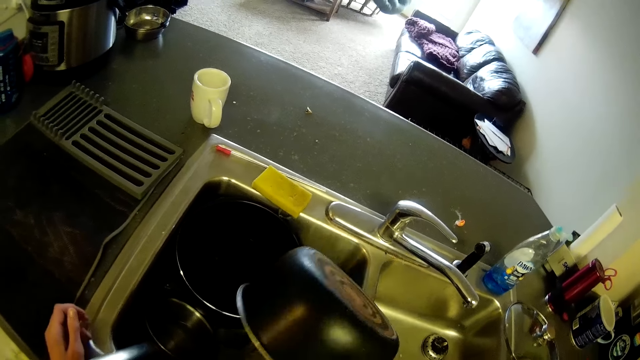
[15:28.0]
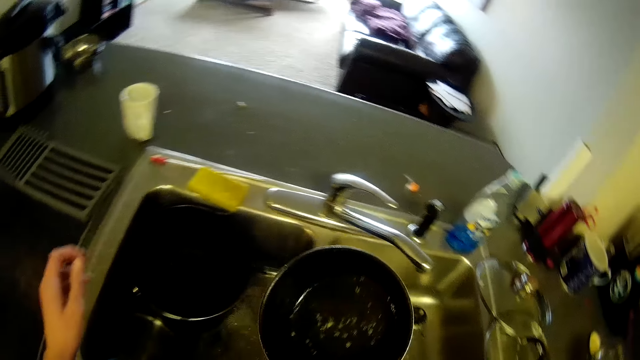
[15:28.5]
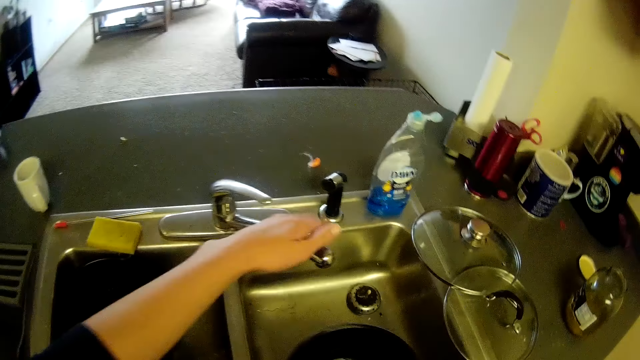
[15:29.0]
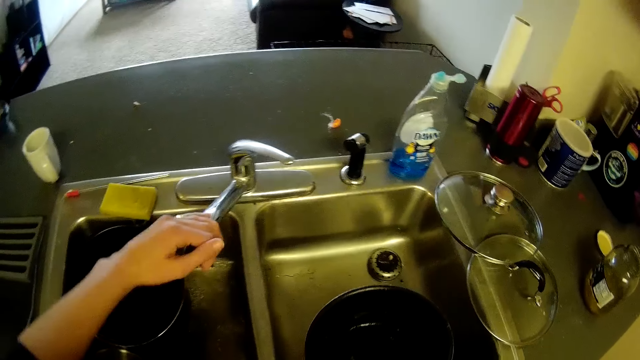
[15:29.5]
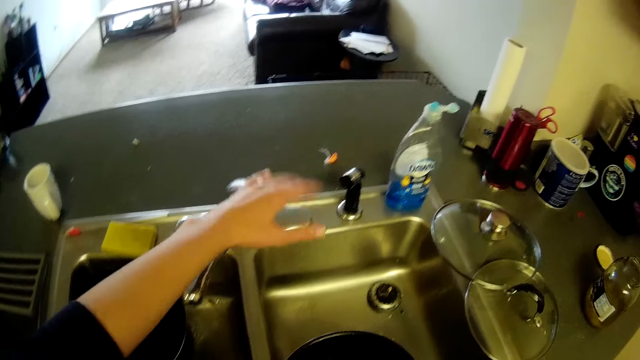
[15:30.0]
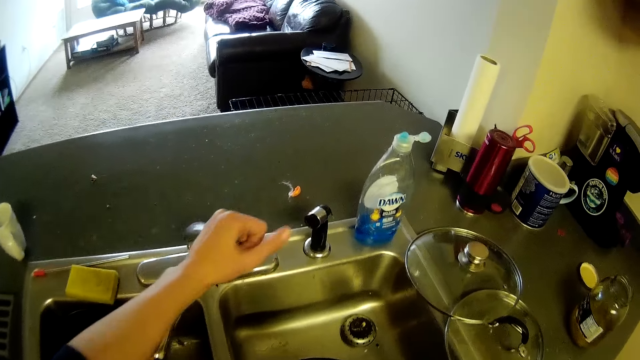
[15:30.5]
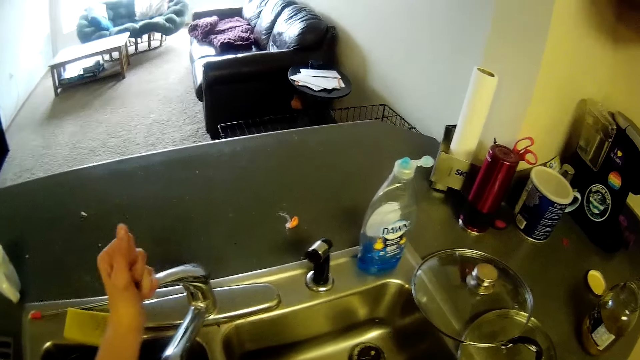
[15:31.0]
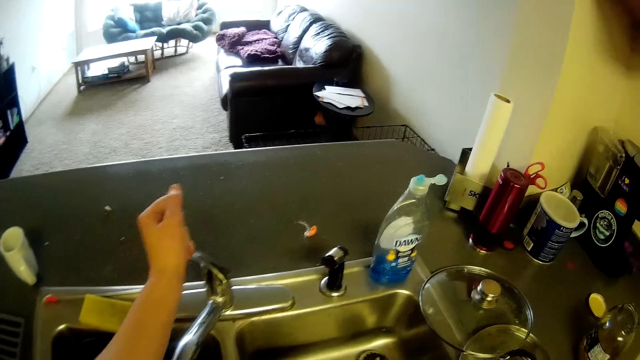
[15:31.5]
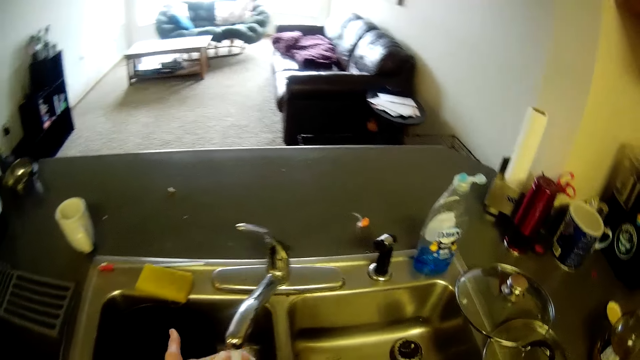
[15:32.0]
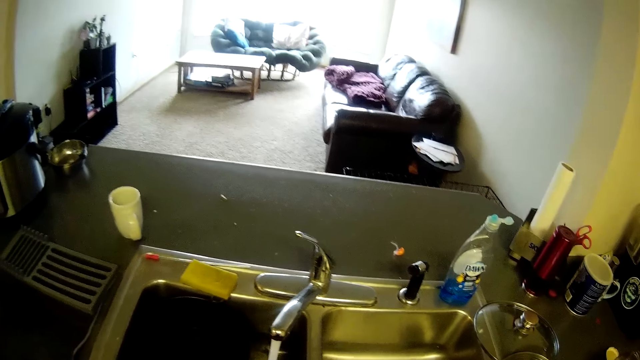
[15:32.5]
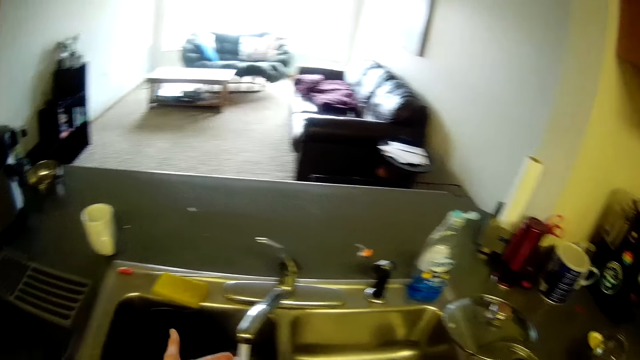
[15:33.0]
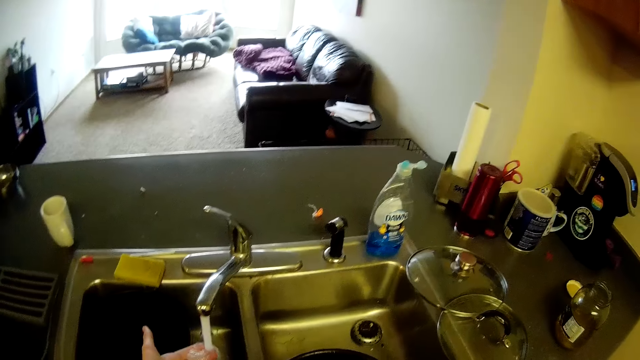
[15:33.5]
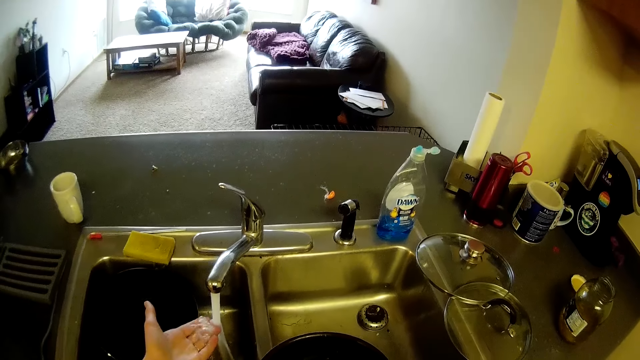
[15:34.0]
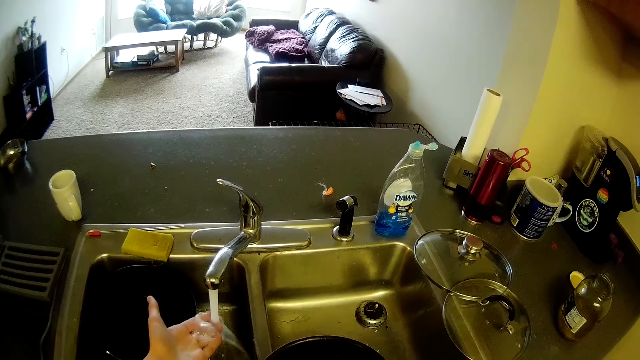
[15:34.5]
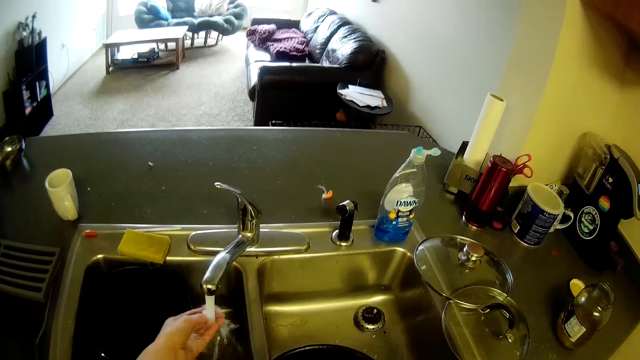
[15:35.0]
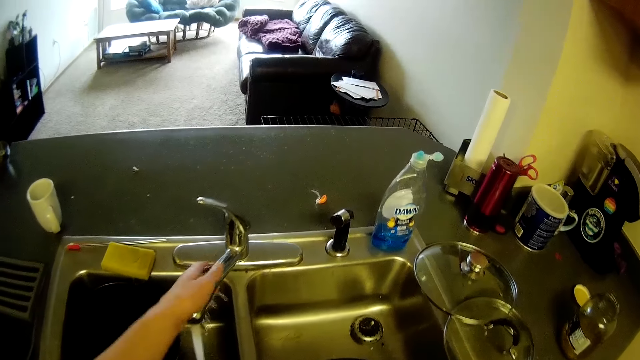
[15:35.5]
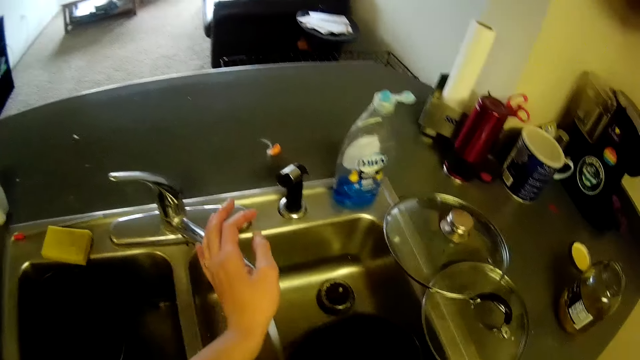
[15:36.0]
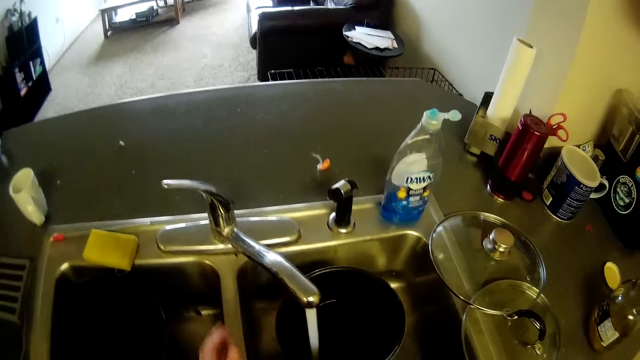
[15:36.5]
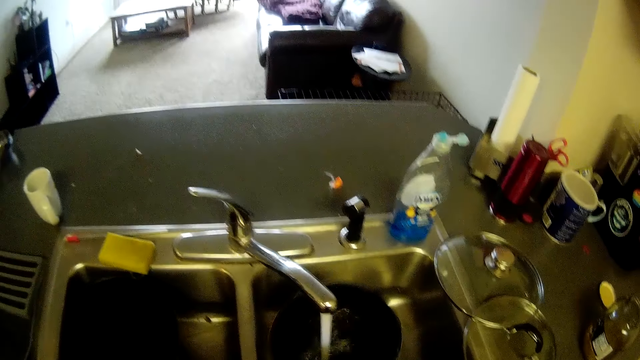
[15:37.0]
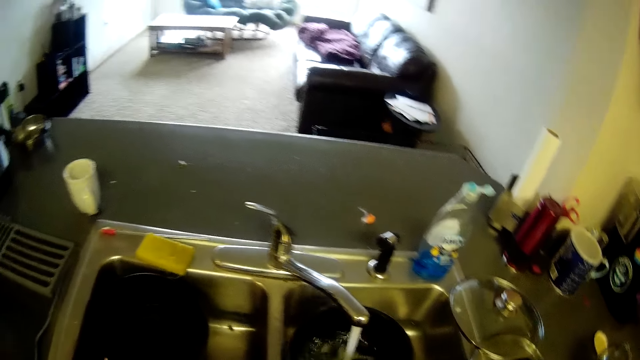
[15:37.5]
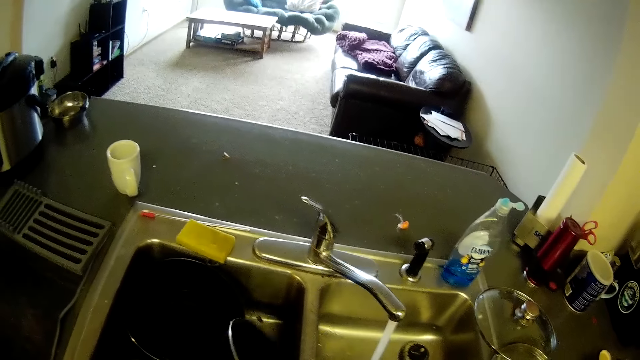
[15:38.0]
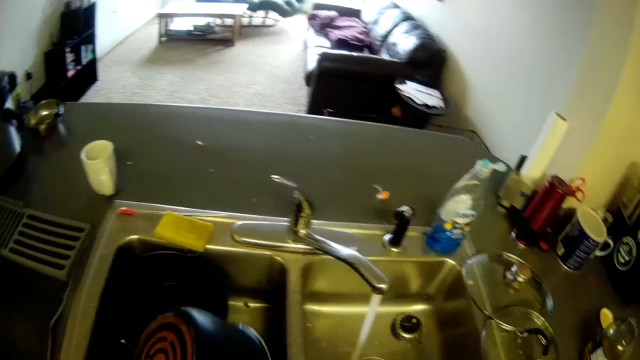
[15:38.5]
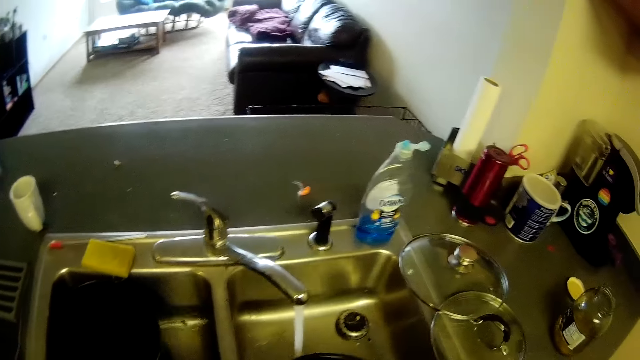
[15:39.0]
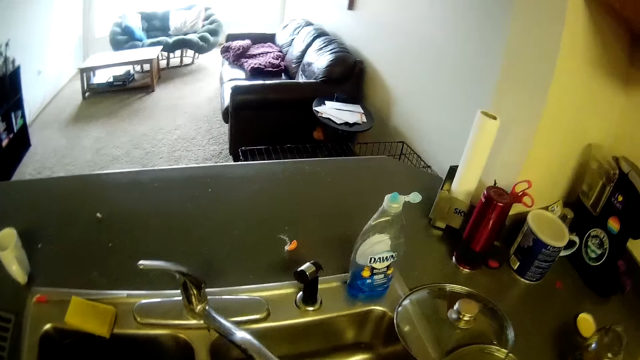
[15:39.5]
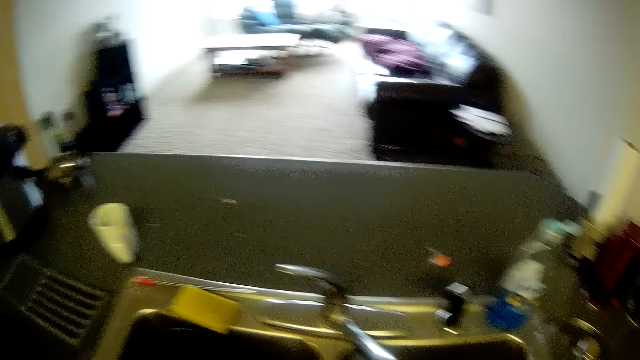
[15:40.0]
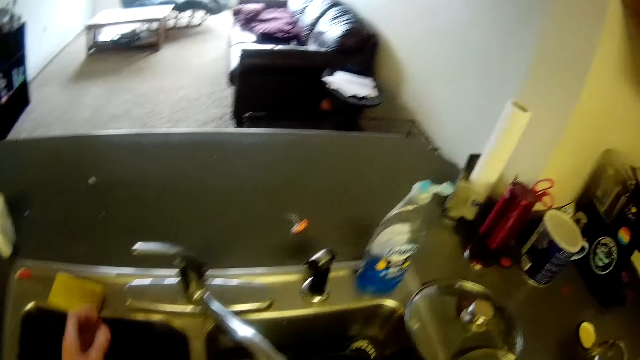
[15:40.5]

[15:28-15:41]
The camera wearer pulls the nozzle away from the soap. She turns the tap. She lets go of the nozzle. She opens the tap. She washes her hand with the water. She feels the water from the tap with her hand. She pushes the nozzle towards the soap. She turns the tap. She rinses the pot with tap water. She pours water from the pot in the sink. She stares at the counter. She rinses the pot with the water.

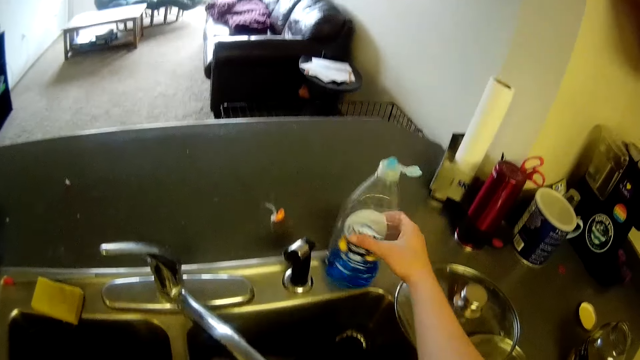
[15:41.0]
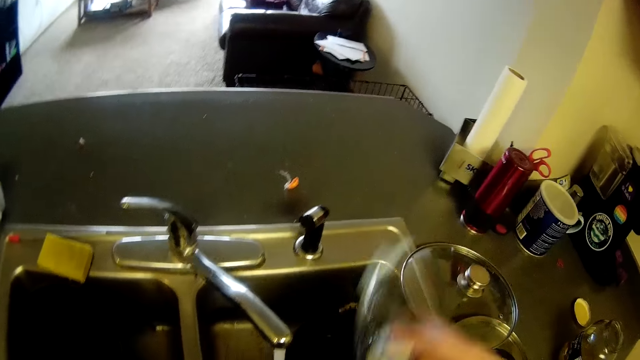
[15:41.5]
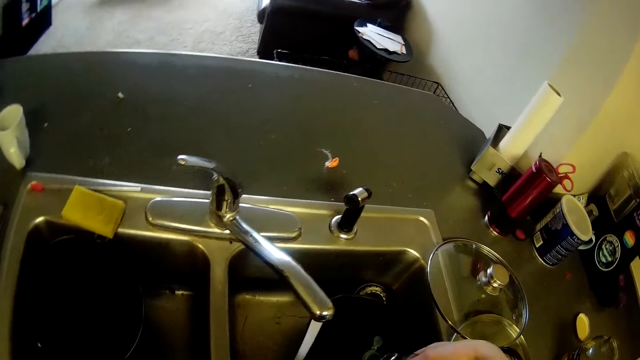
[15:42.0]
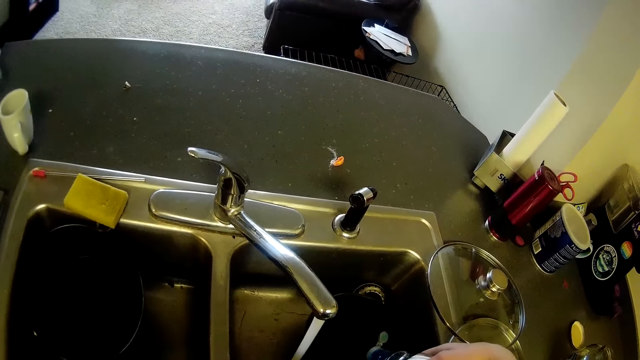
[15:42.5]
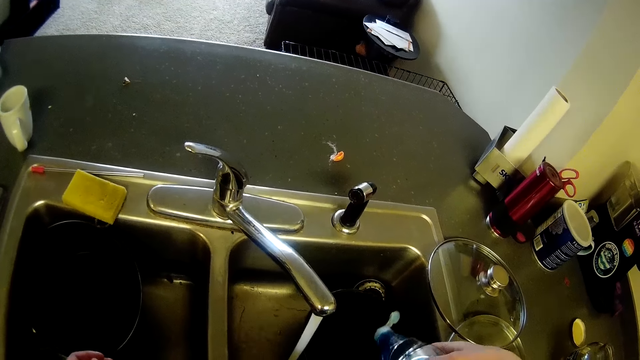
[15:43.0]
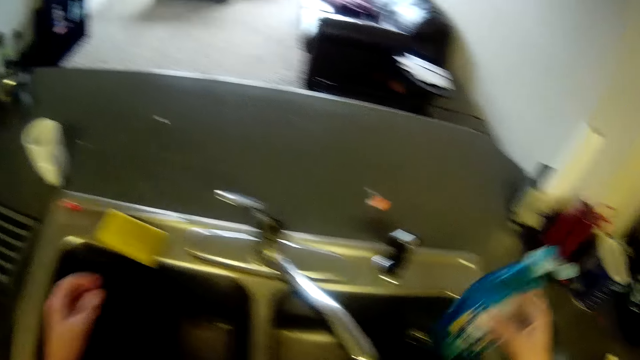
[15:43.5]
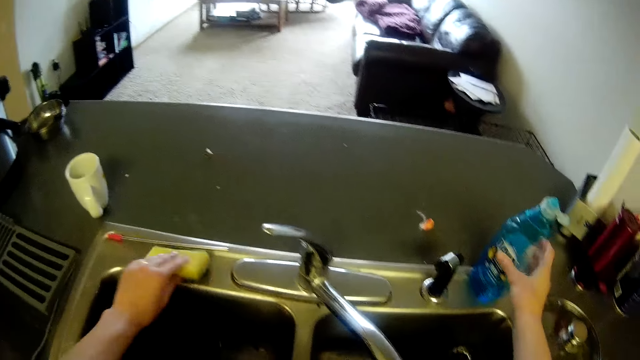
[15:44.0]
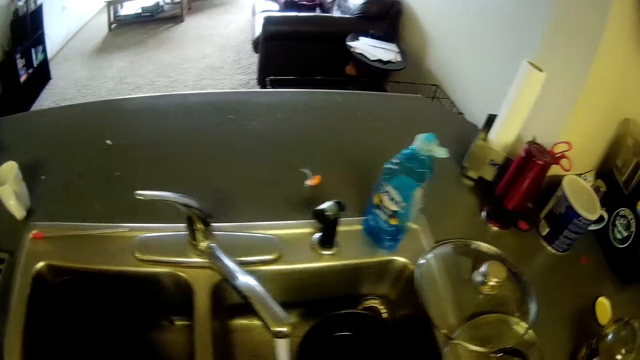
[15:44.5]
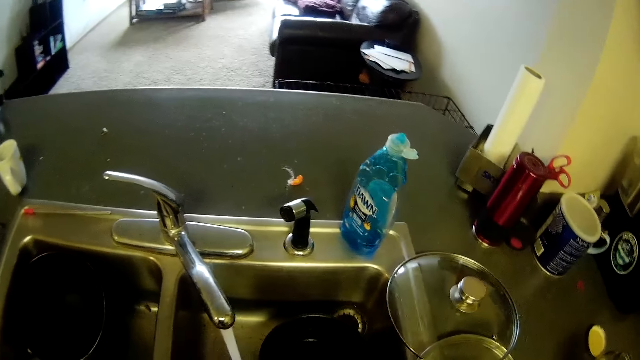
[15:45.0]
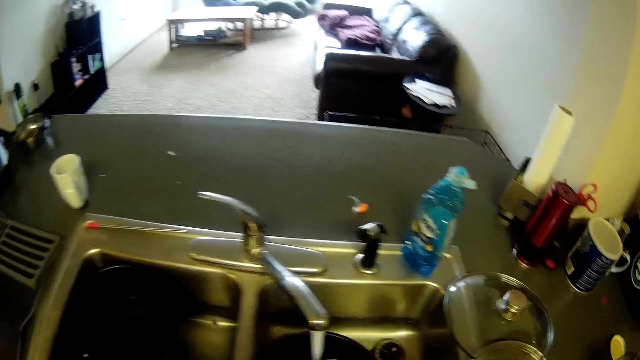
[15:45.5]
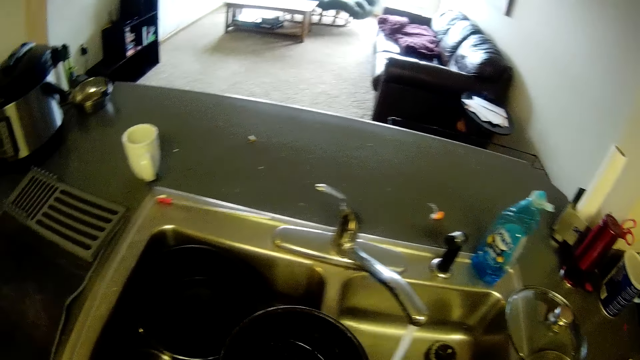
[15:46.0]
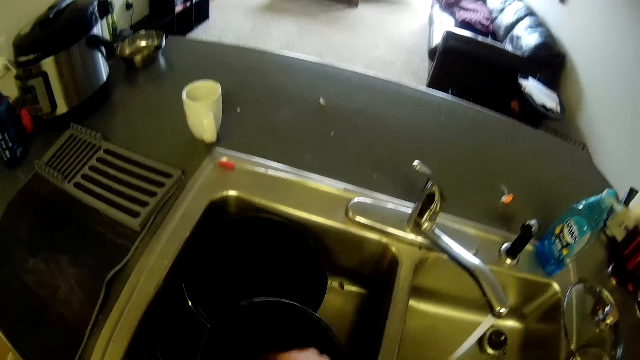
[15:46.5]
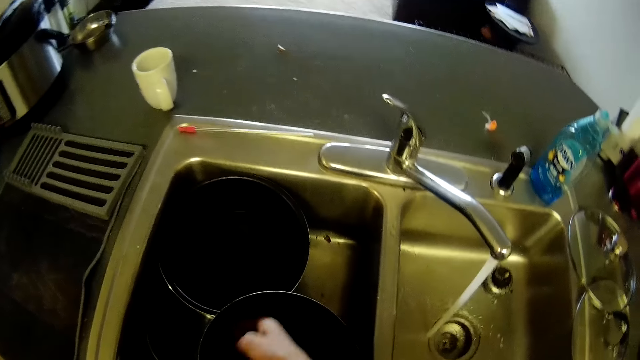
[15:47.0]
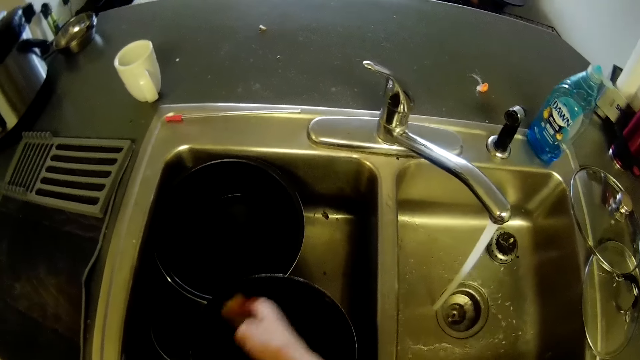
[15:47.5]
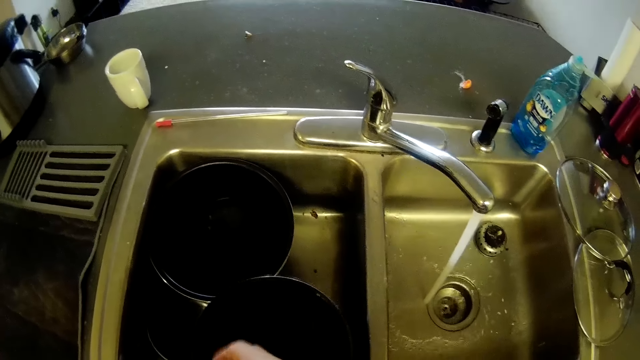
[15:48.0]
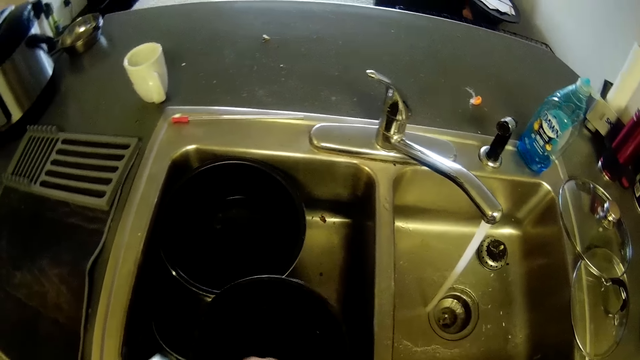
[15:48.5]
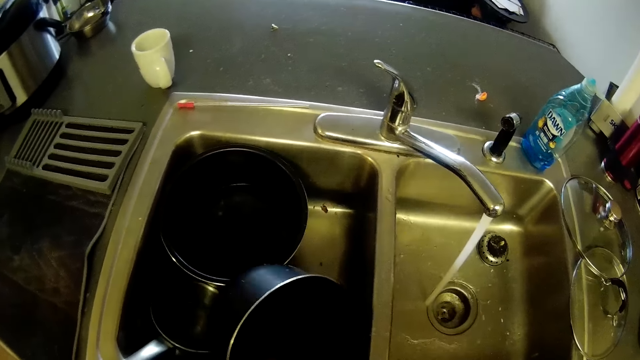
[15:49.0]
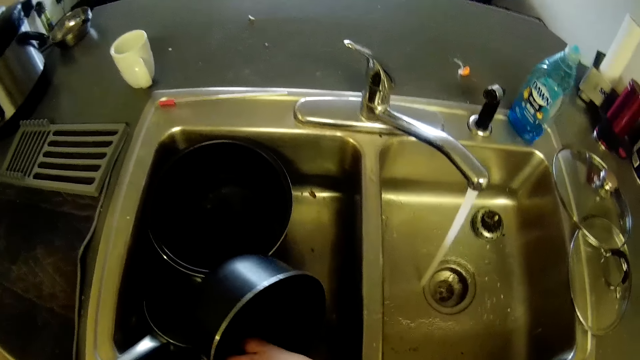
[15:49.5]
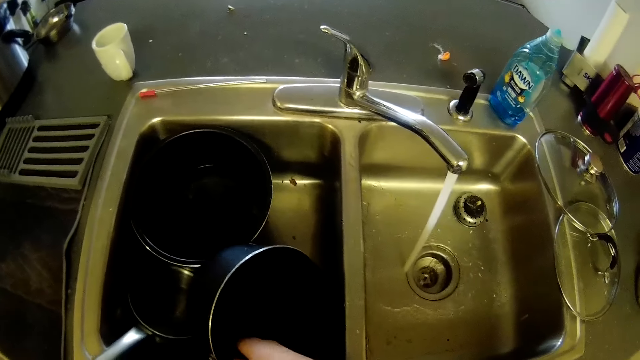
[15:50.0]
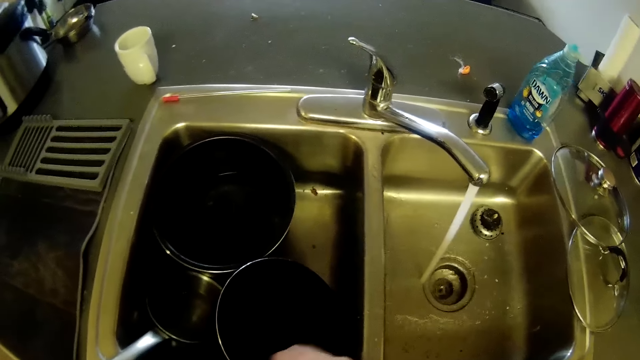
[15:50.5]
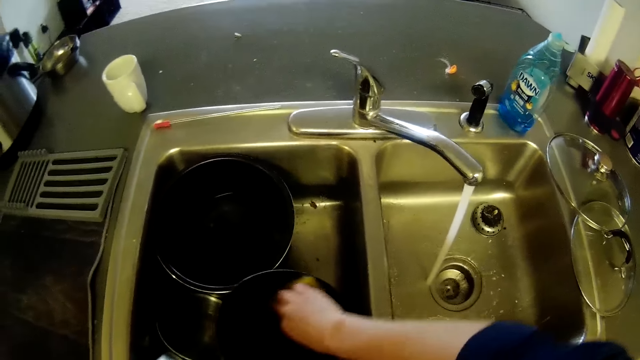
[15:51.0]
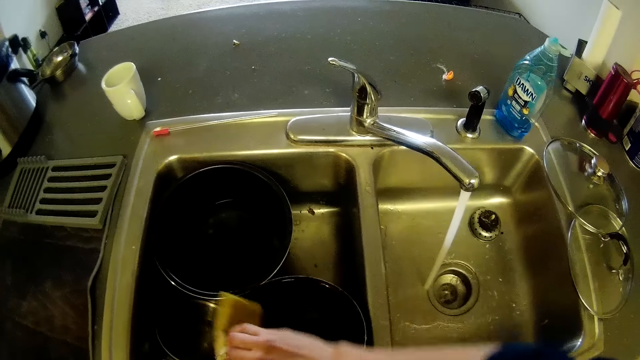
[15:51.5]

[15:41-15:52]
The camera wearer picks up a bottle of dishwashing liquid from the kitchen counter. They pour soap from the bottle in the pot. They place the bottle of soap on the edge of the sink. They pick up a sponge from the kitchen counter. They pull the pot towards the water. They pick up the pot in the kitchen sink bowl. They pour water into the pot. They wash the pot with the sponge and soap.
